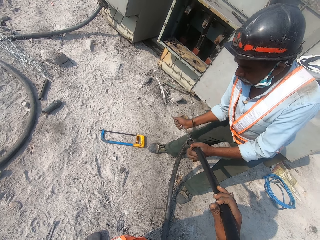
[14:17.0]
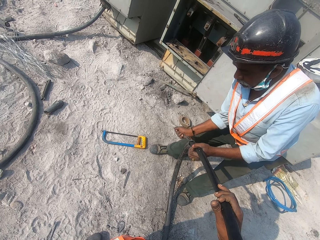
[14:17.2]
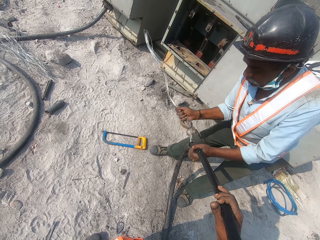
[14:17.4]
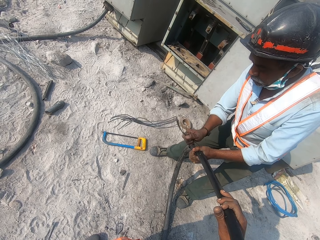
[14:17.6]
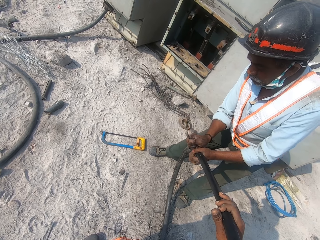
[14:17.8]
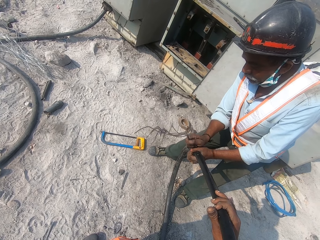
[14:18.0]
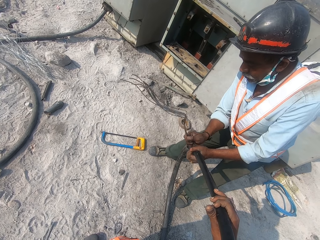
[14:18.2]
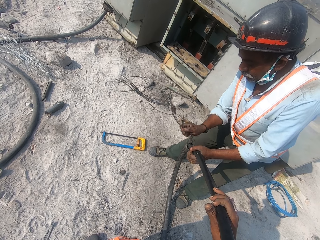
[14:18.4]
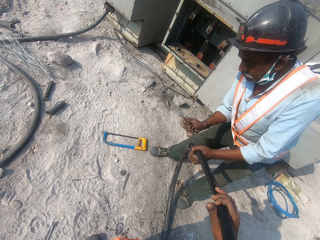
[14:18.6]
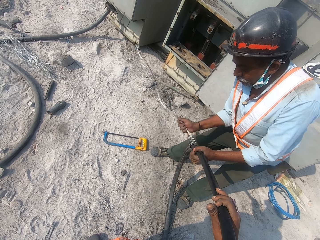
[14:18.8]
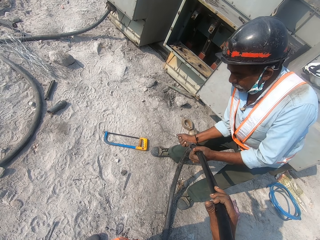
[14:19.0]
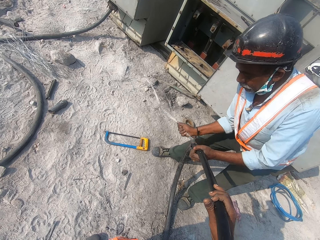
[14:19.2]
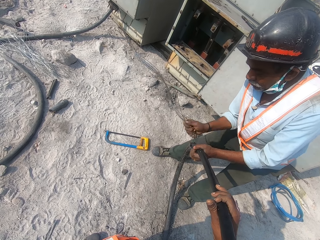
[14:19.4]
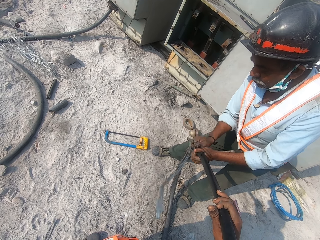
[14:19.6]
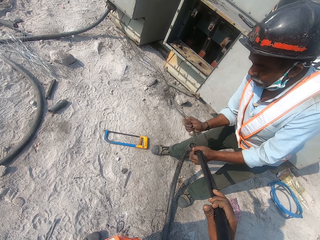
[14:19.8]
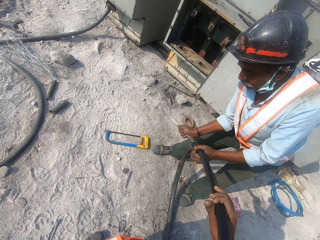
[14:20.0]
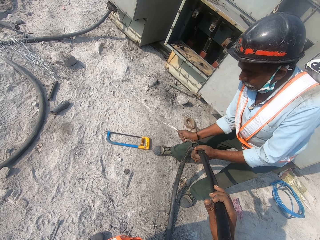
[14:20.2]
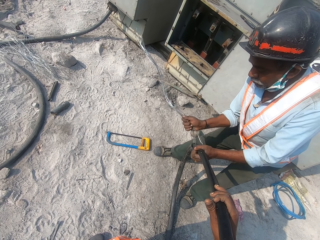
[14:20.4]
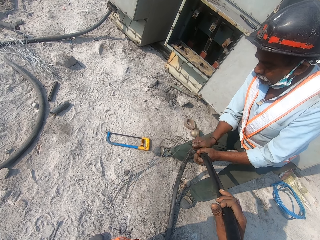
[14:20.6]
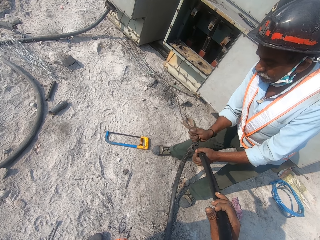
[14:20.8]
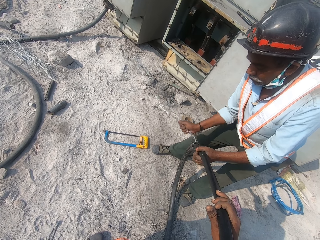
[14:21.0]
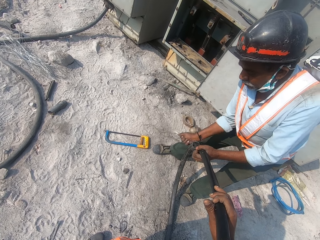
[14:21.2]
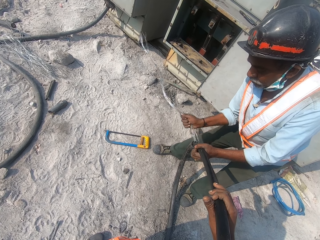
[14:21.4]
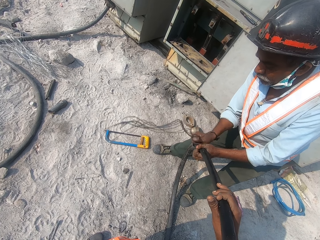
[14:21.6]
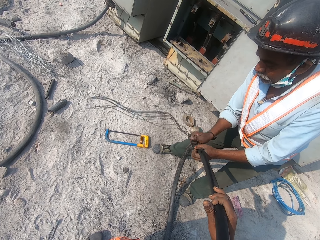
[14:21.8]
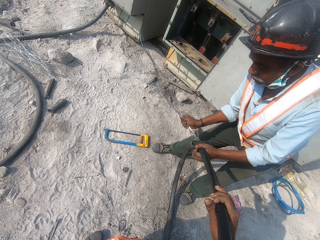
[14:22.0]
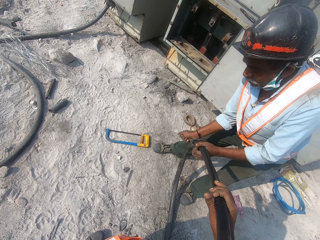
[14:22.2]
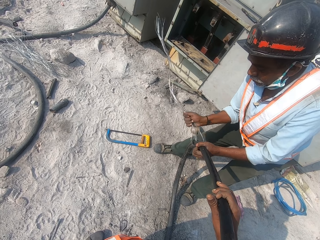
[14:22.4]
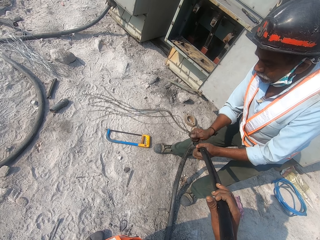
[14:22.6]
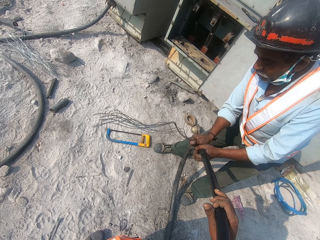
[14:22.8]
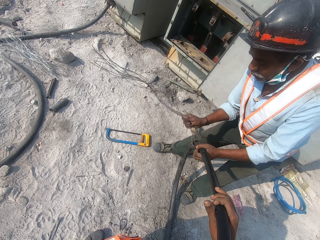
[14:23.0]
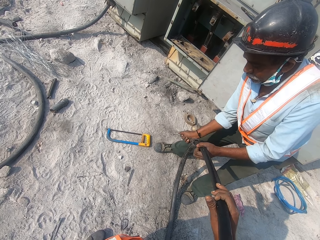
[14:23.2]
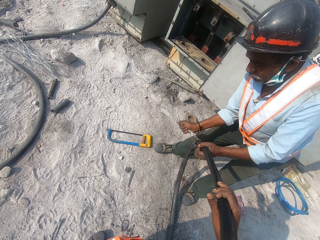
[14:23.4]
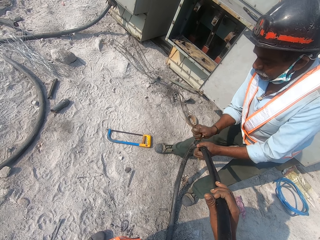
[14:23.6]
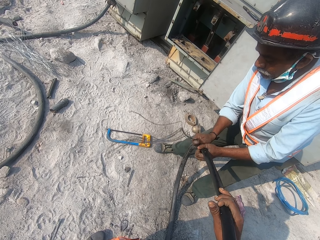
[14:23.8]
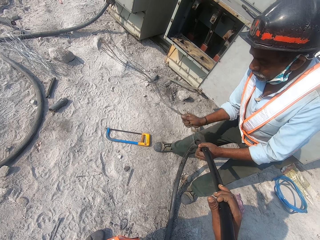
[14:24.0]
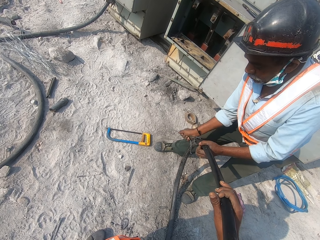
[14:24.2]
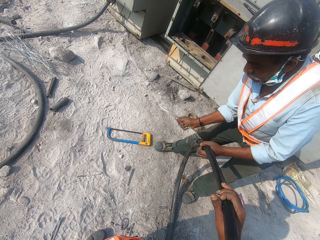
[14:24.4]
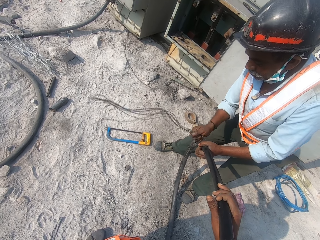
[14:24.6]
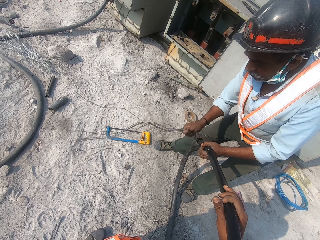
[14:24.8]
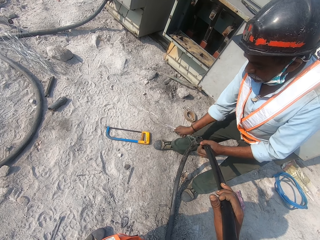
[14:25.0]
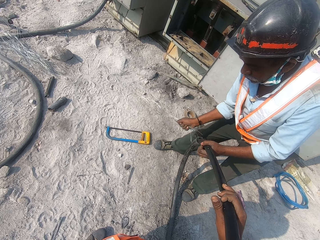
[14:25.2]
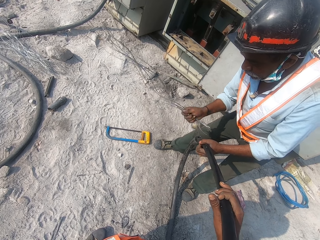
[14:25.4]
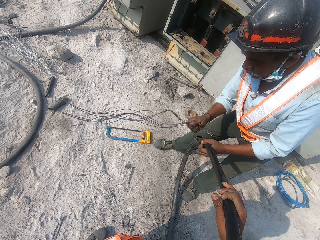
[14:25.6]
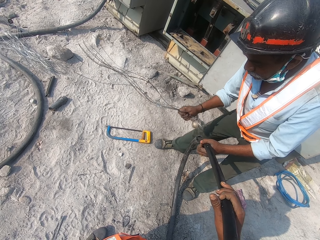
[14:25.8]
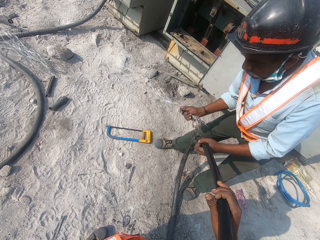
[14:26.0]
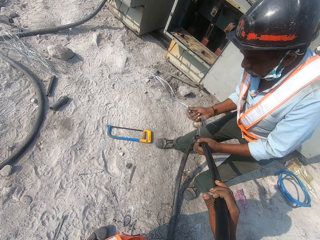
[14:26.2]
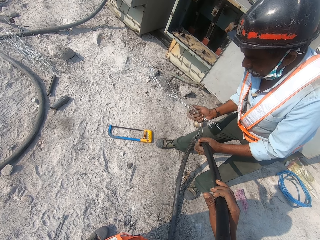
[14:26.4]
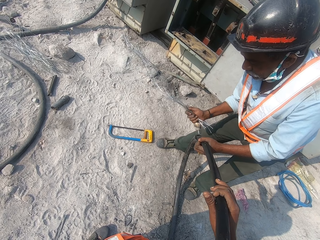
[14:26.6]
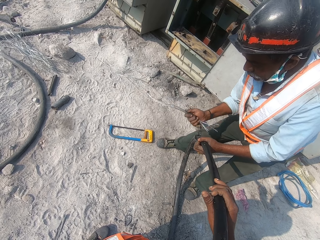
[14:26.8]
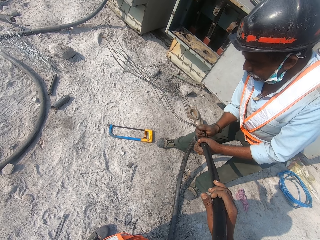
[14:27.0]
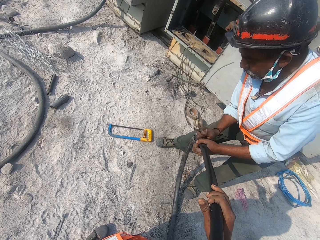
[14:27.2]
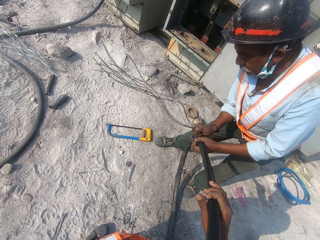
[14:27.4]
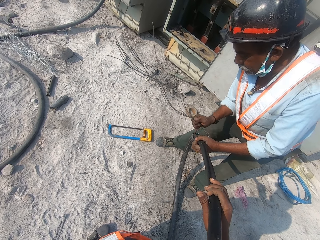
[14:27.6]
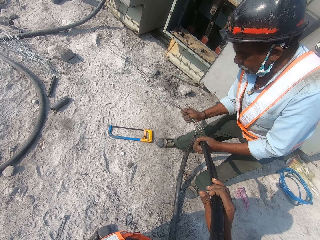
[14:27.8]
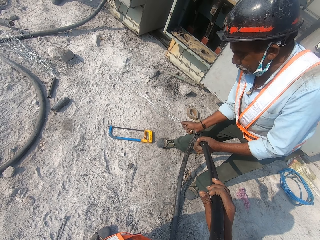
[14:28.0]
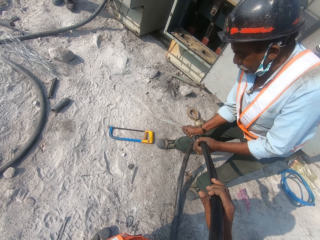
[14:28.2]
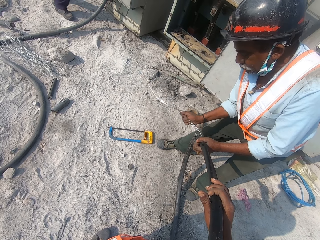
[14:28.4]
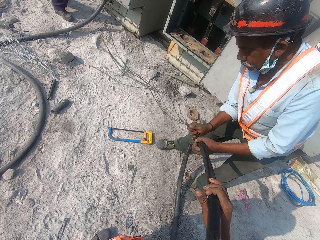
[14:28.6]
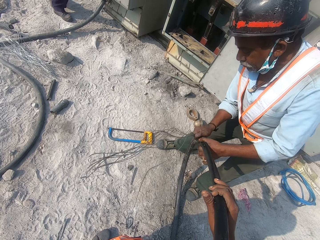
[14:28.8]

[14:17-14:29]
A man bends the wires.

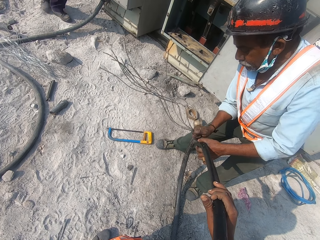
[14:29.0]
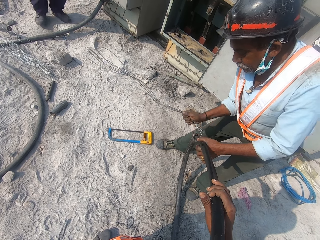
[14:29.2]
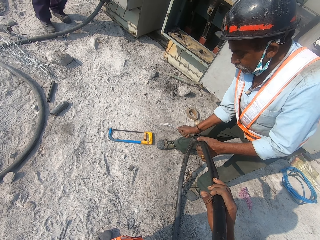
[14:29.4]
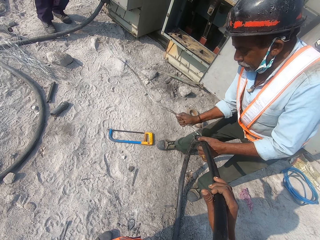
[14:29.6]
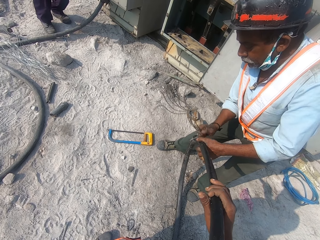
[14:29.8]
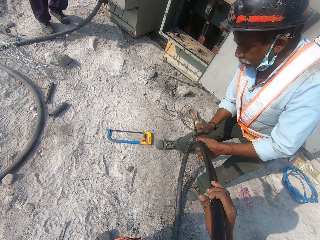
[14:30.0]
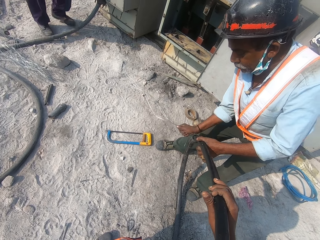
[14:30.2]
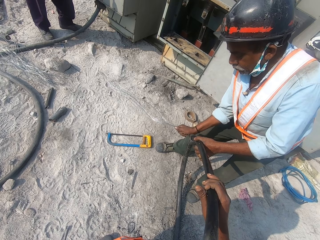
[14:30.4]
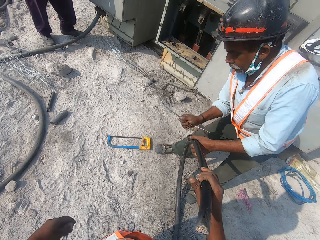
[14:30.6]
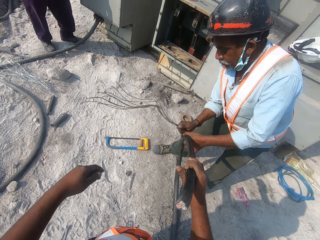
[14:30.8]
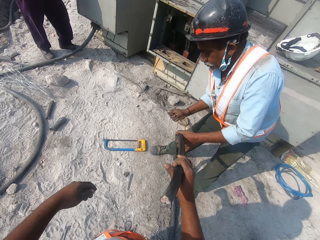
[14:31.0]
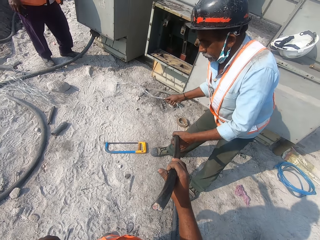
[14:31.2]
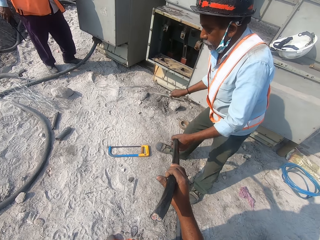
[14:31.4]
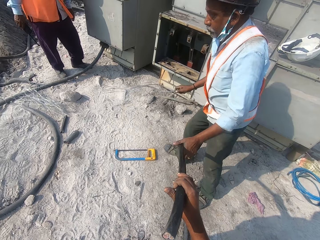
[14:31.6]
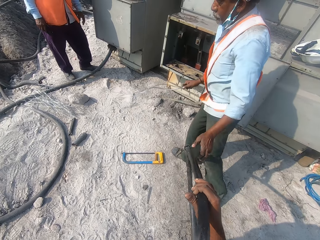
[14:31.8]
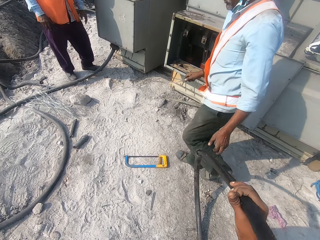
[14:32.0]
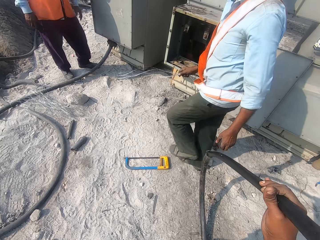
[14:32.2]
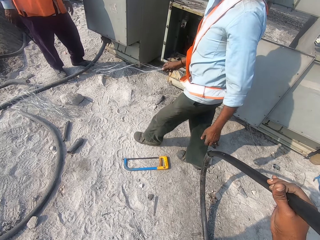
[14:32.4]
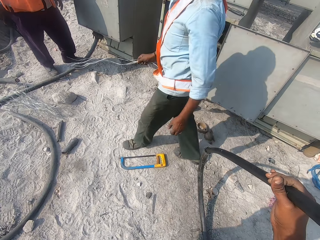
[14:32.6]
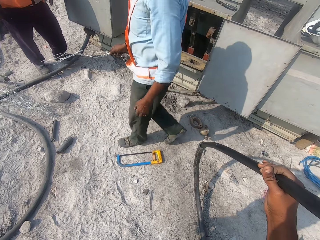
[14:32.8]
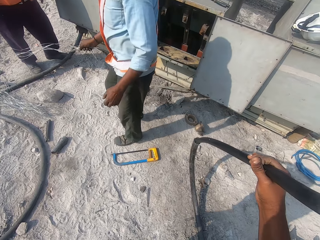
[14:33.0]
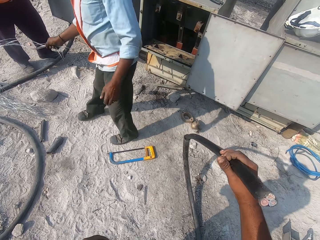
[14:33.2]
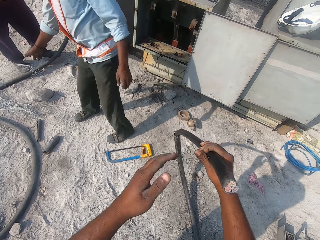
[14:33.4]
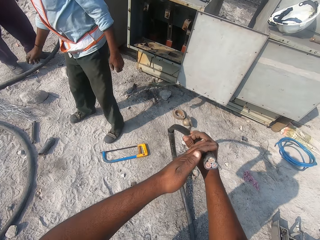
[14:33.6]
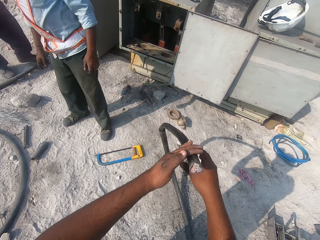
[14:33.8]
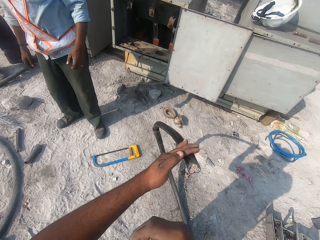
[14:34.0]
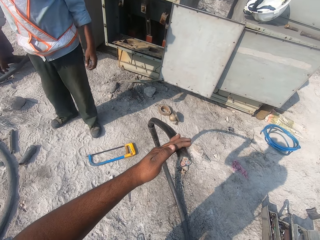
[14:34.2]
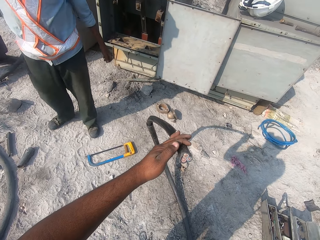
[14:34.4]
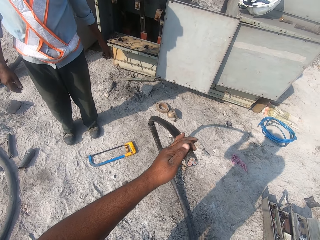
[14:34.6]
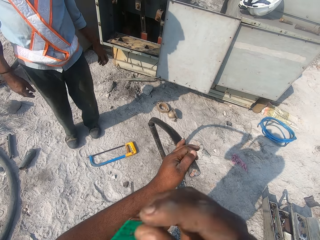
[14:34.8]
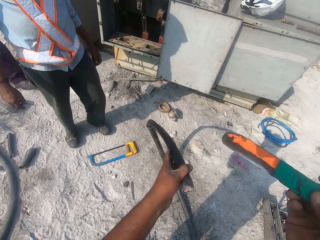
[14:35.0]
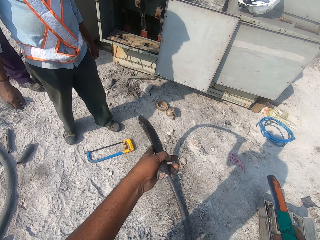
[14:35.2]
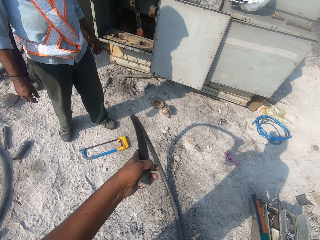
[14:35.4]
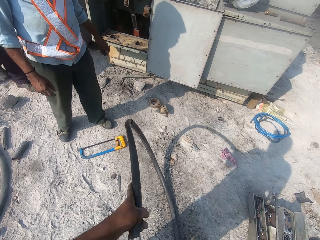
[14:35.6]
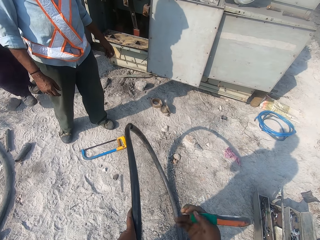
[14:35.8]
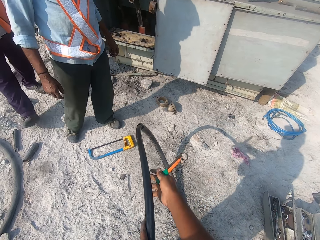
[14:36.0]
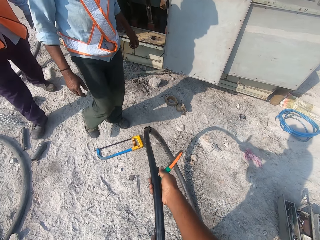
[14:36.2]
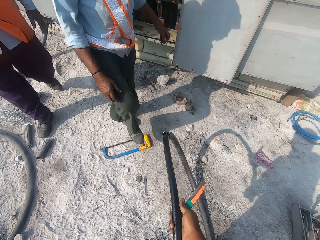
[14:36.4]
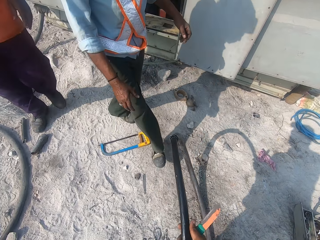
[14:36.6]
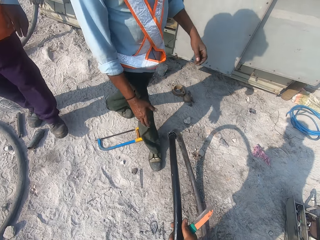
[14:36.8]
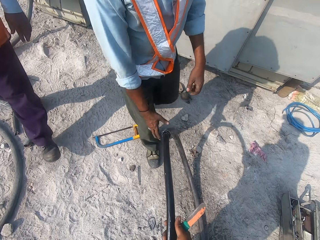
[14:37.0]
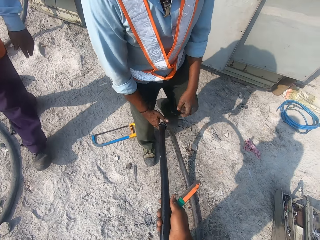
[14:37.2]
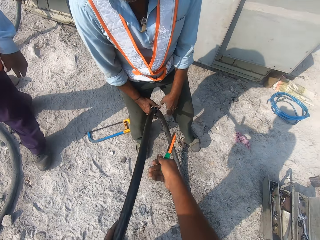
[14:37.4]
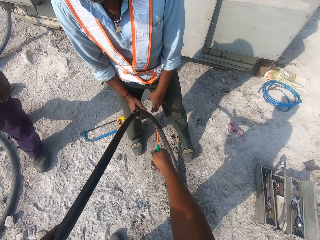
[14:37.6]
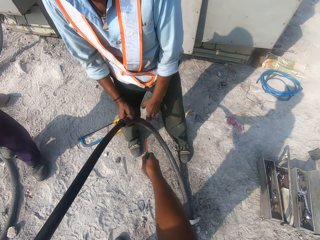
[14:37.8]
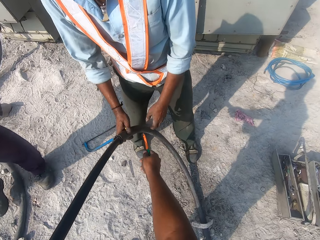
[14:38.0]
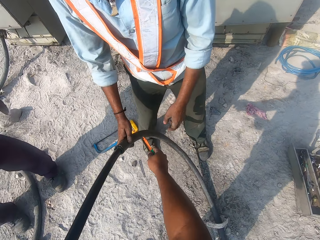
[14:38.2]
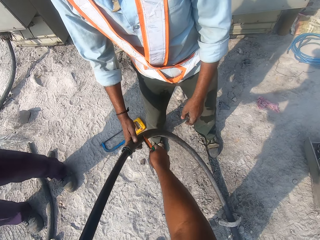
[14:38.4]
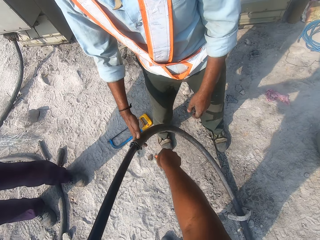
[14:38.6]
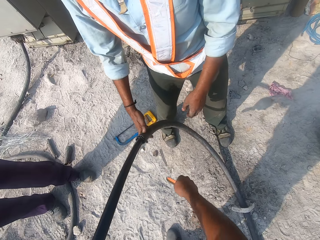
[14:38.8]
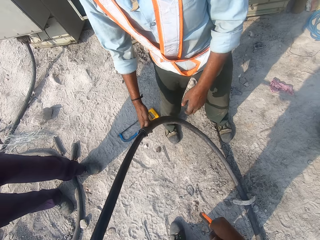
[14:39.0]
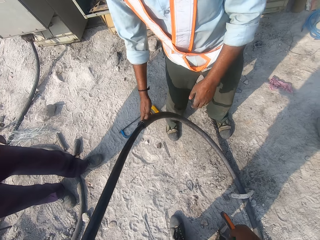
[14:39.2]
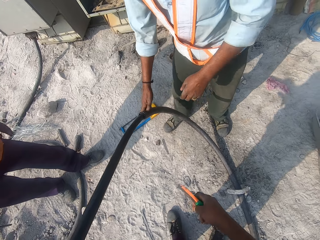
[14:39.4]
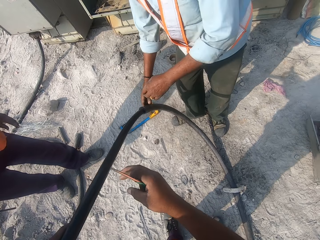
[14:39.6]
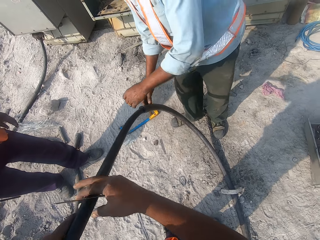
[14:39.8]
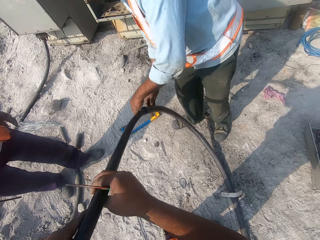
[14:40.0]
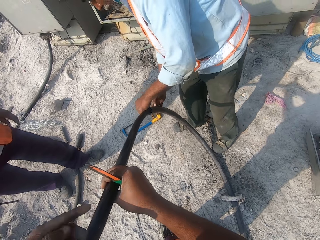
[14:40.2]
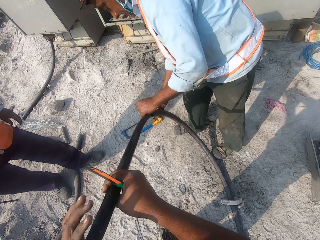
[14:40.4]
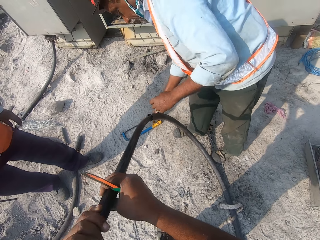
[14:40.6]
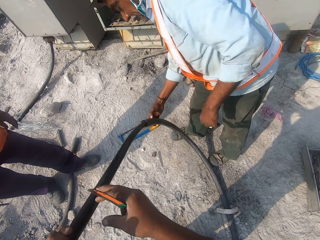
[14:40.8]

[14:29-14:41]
A man walks around. The camera wearer holds the cable with his left hand. The man throws the wires. The camera wearer removes the knife from the pocket with his right hand. He talks to the man. He cuts the pipe.
